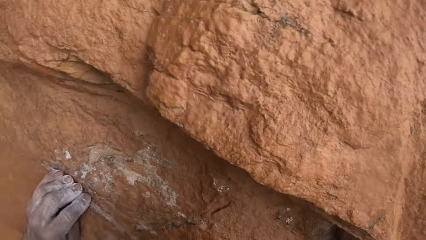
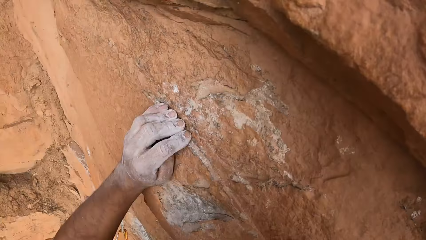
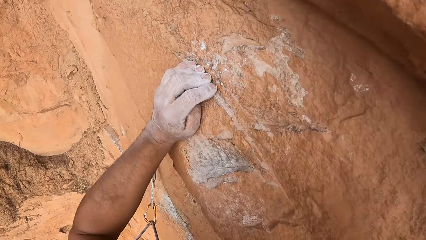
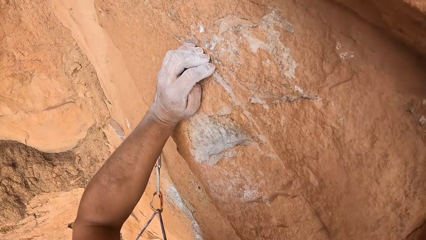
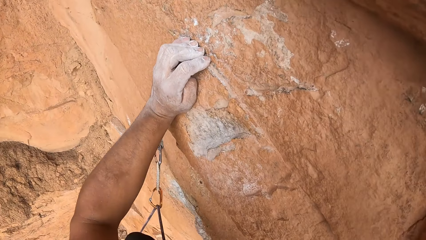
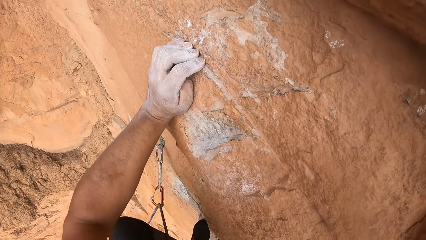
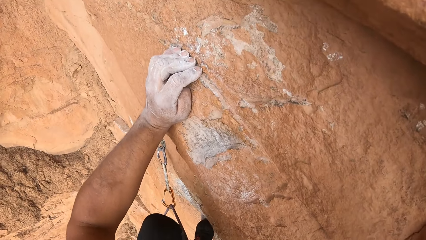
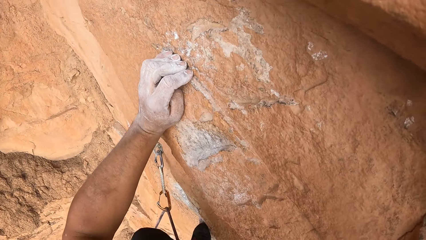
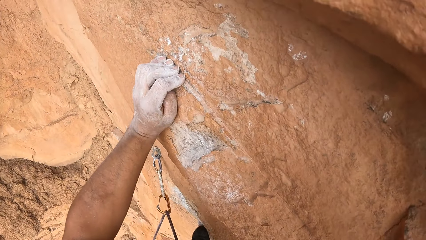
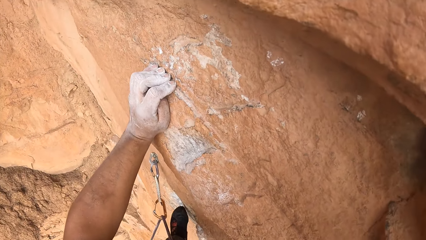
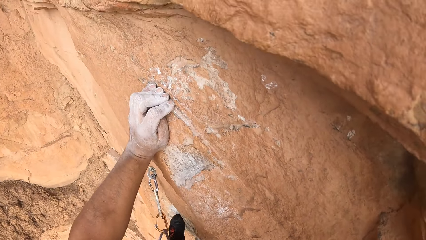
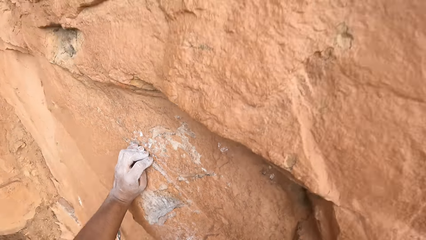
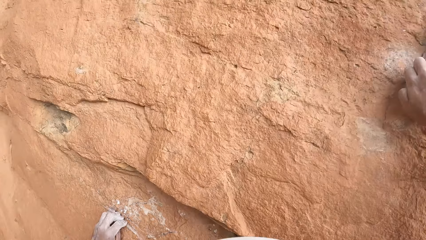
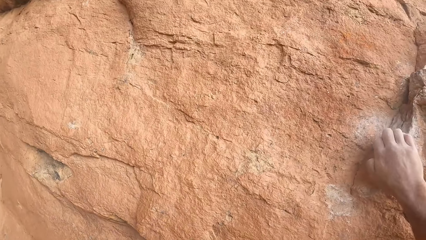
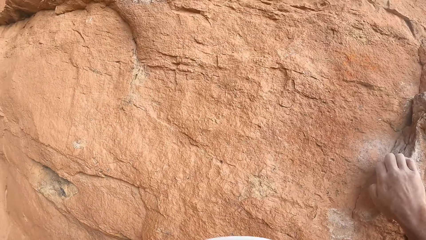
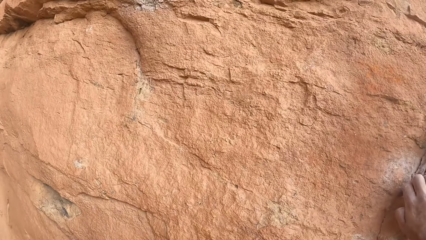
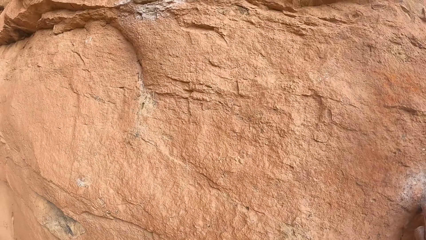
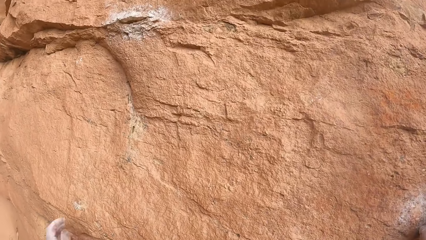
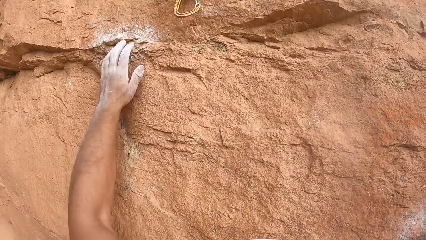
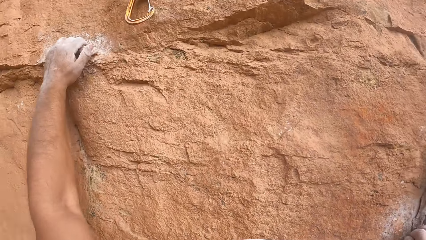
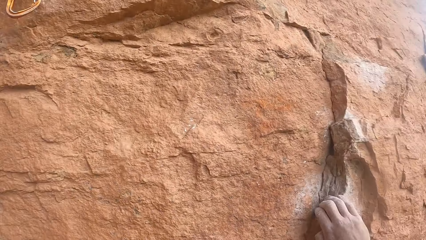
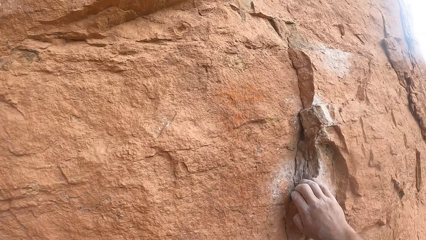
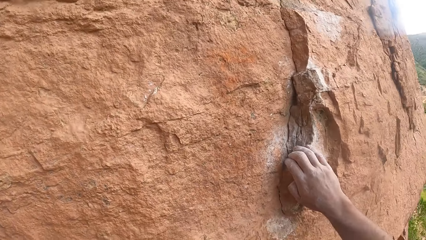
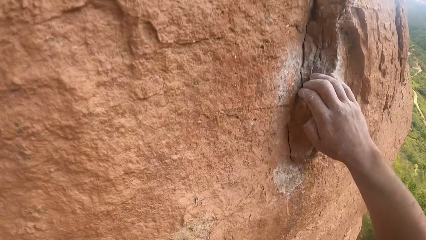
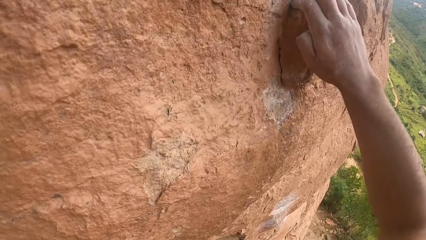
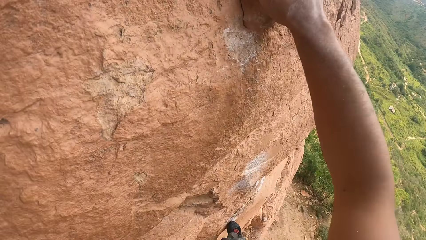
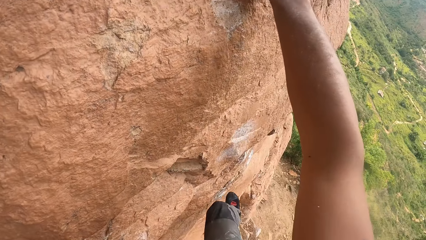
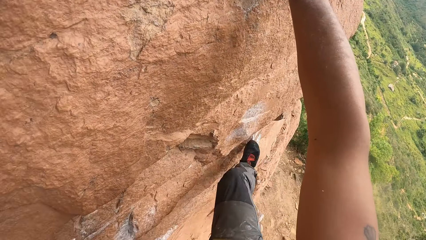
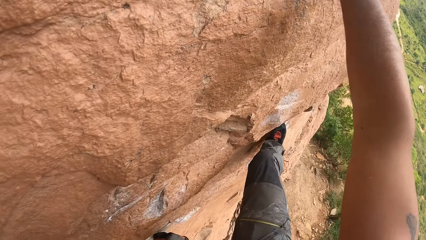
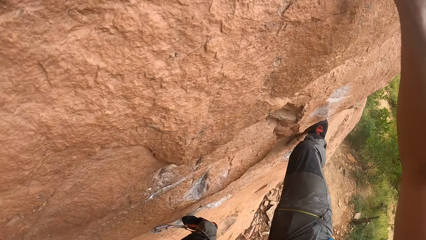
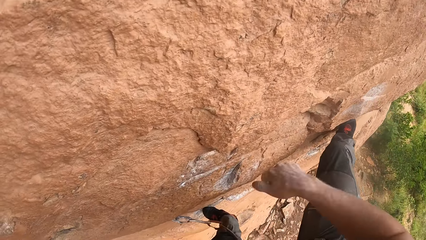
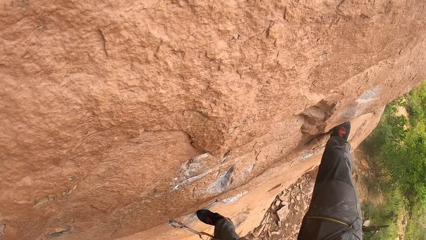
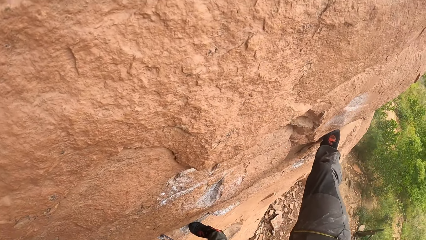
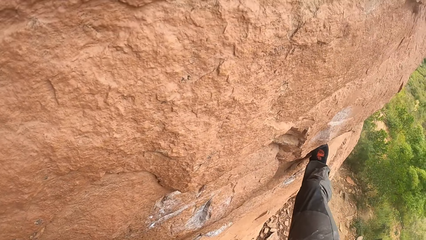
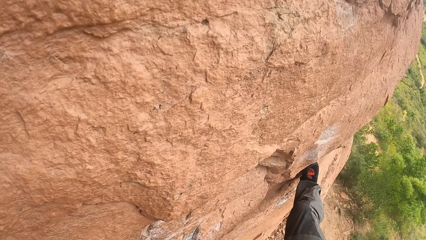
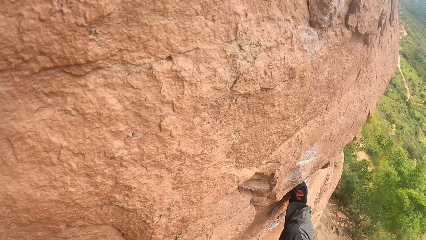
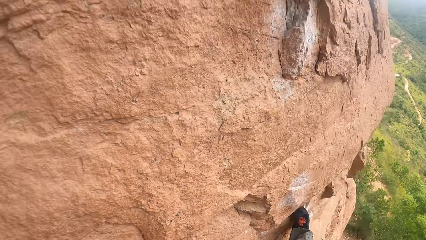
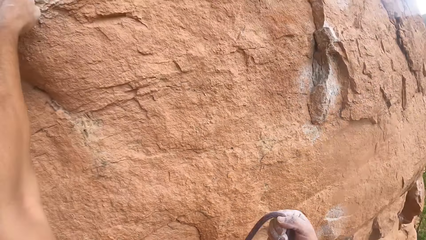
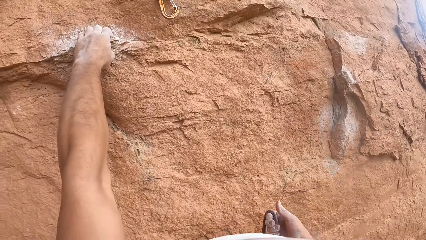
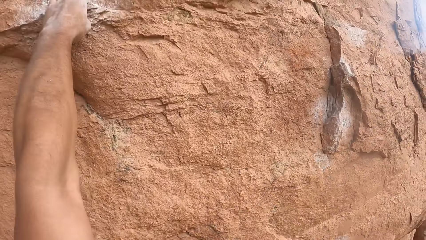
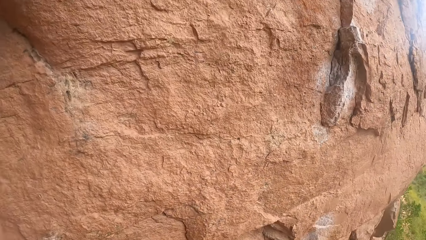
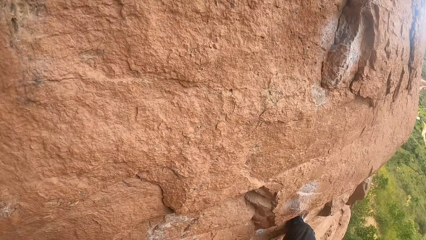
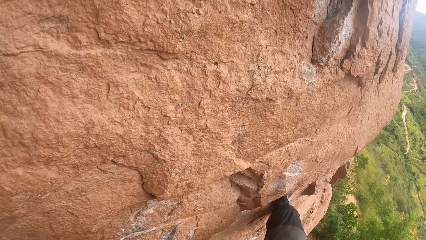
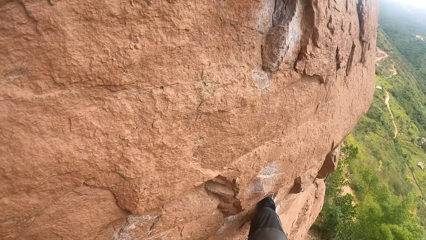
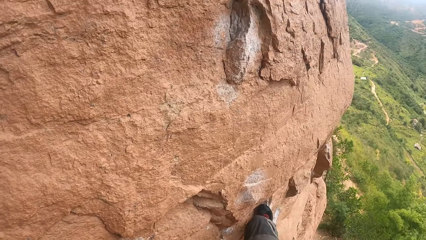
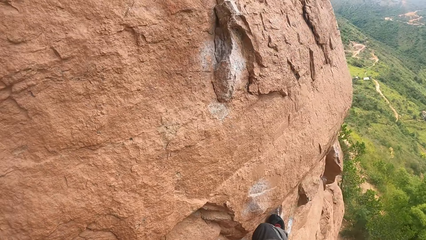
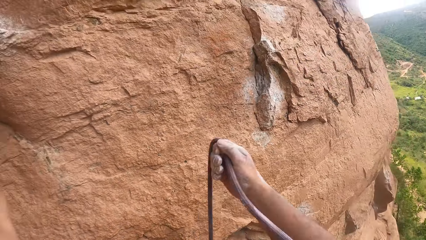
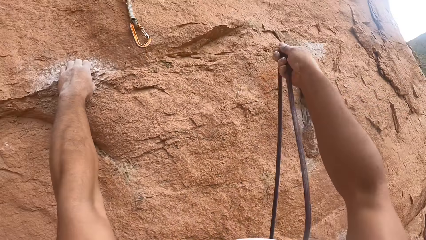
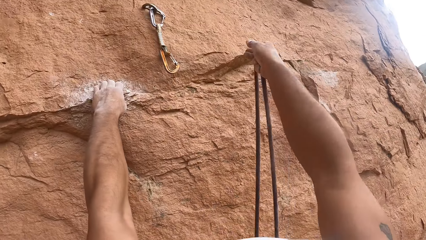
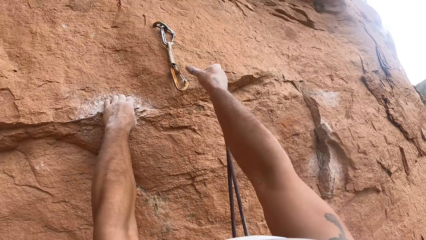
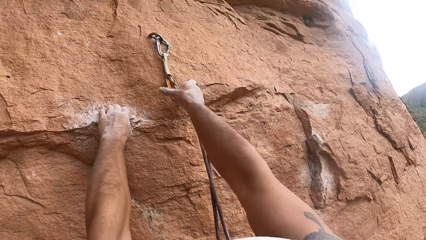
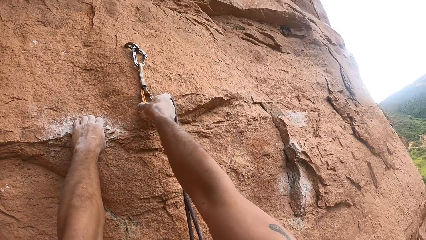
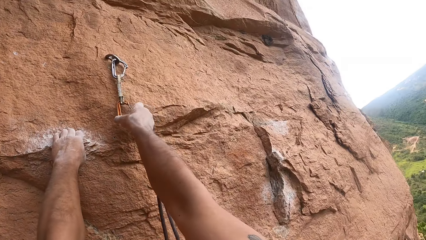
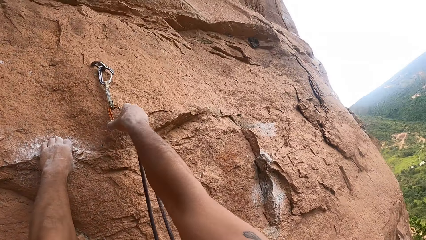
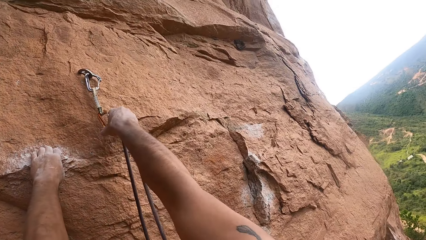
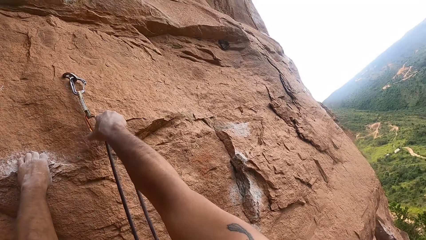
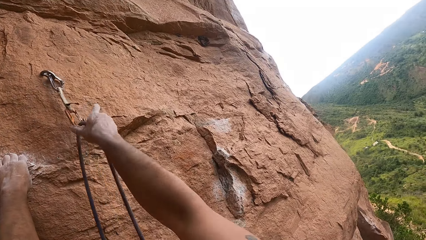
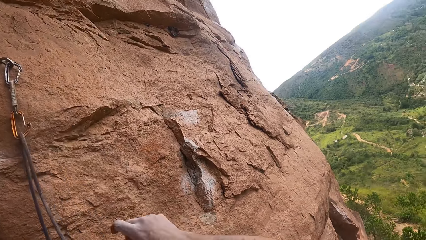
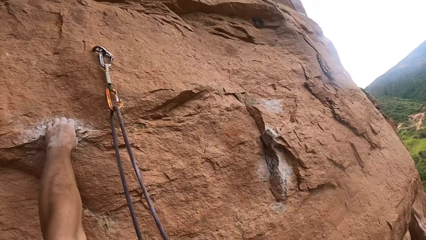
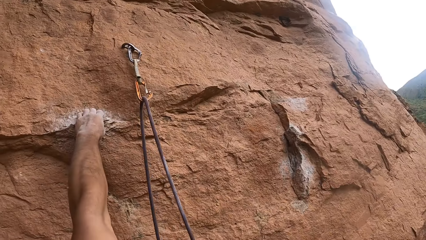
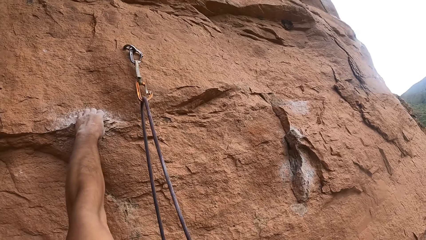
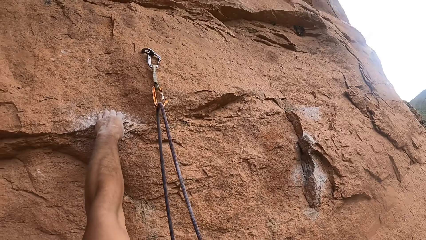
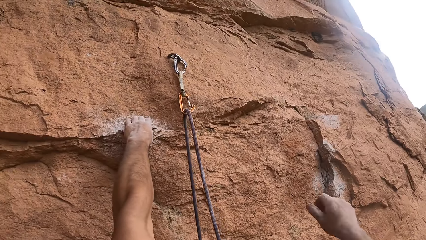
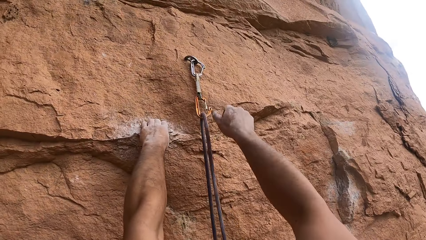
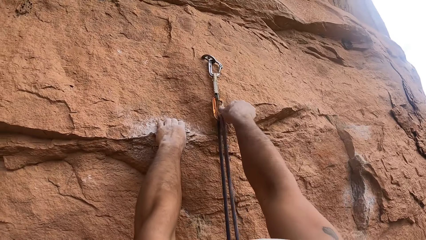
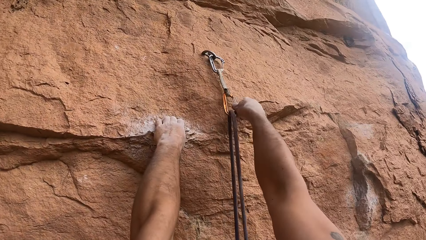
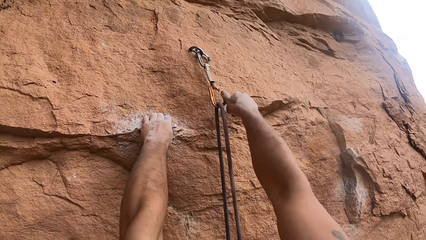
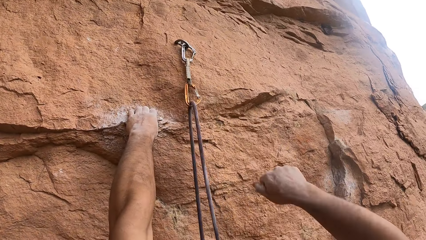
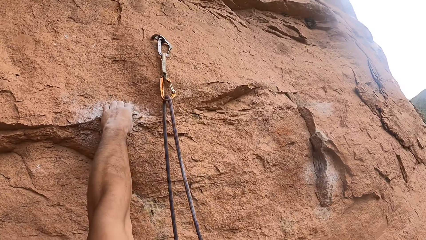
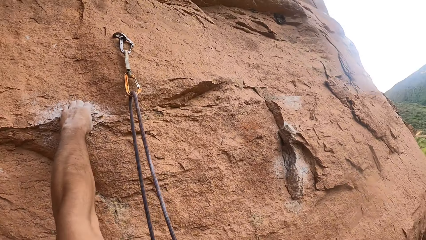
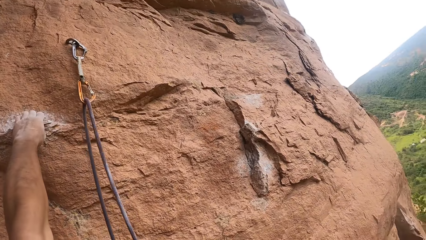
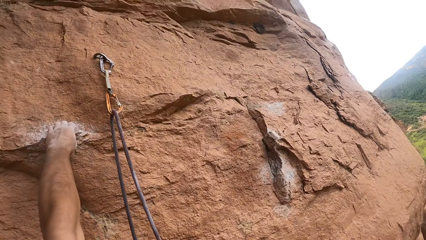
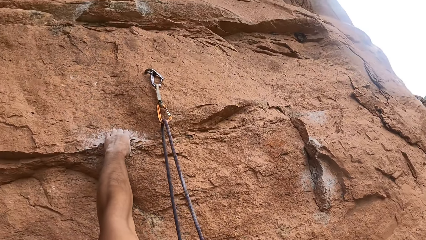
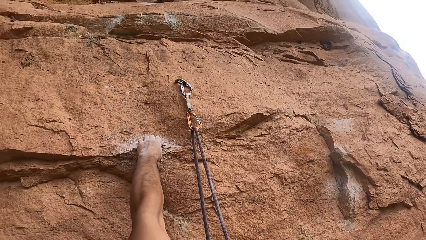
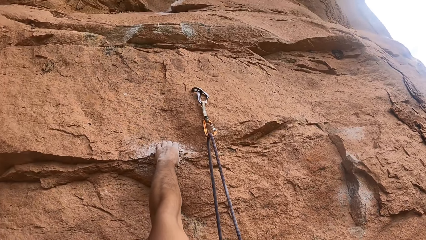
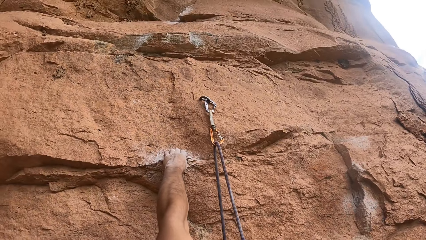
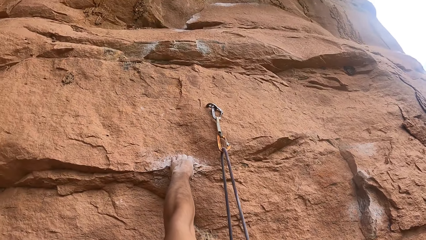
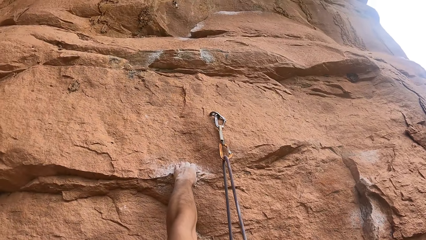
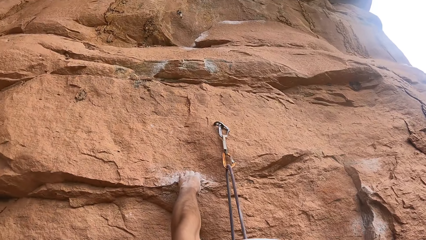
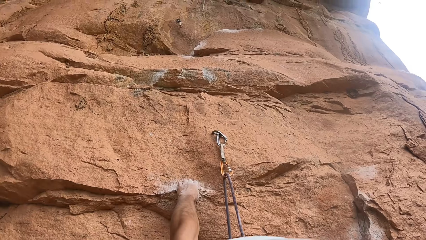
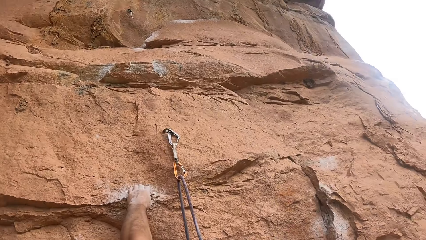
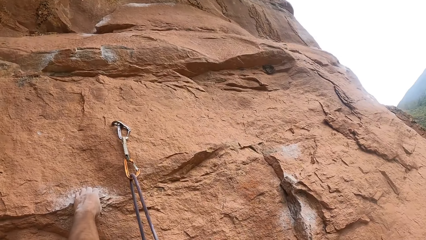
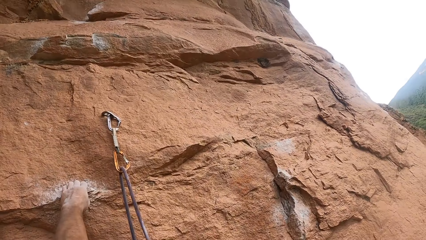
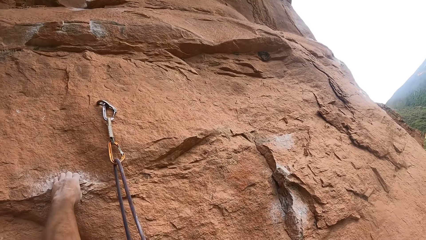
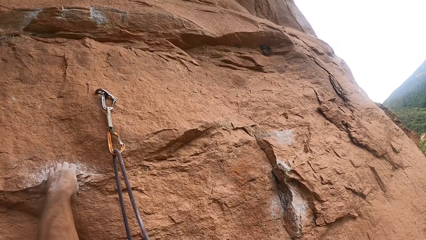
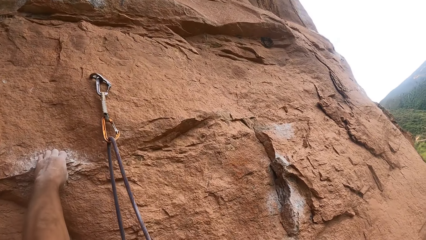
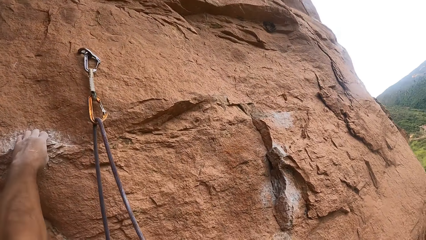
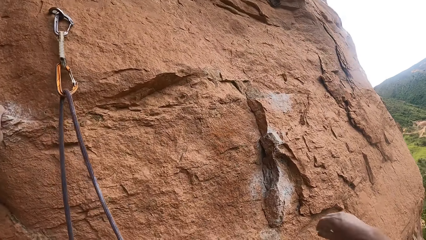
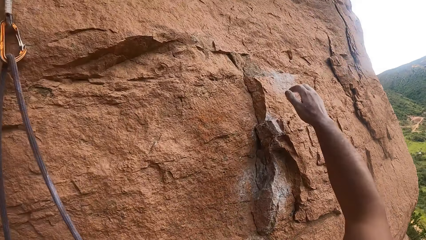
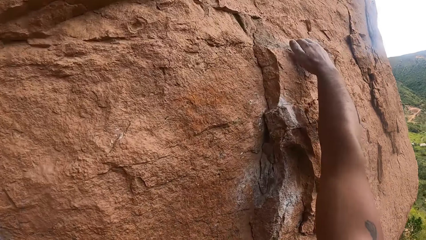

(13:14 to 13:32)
The camera wearer looks down. They move the left foot. They move the left hand on the rock. They move the right foot. They drop the right hand. They move around the right hand. They pull the rope with the right hand. They clip the rope on the hanger. They hold the rope hanger on the rock with the right hand. They drop the right hand. They look at the rock.
